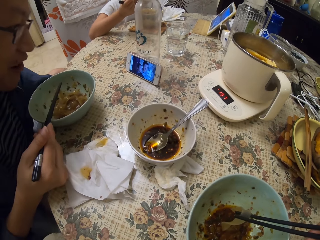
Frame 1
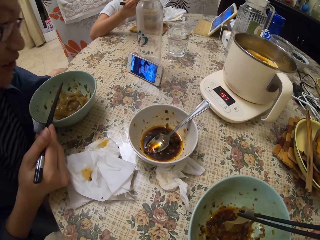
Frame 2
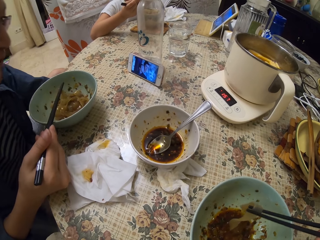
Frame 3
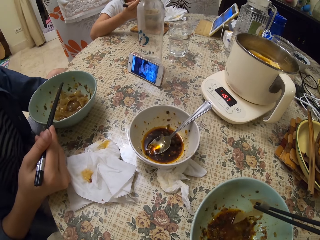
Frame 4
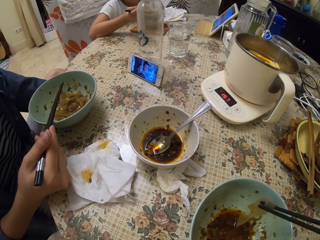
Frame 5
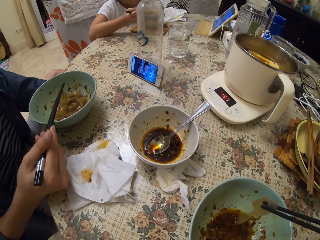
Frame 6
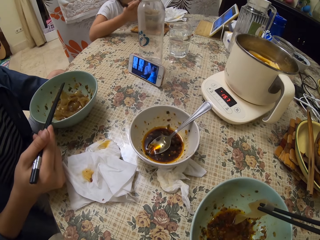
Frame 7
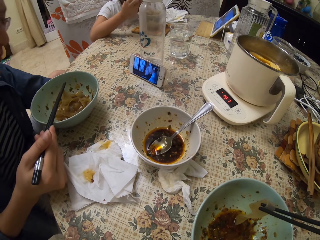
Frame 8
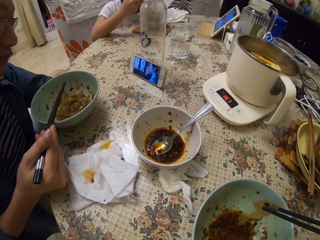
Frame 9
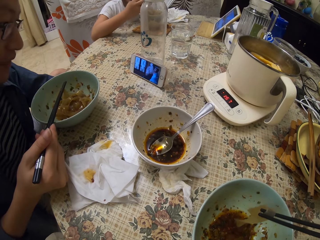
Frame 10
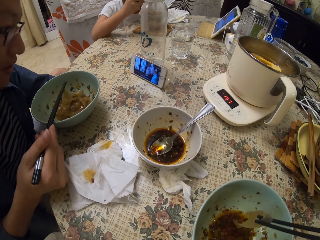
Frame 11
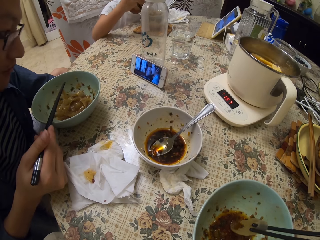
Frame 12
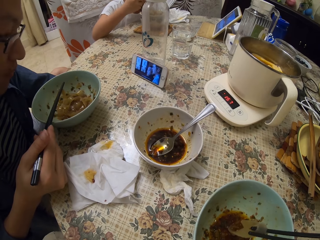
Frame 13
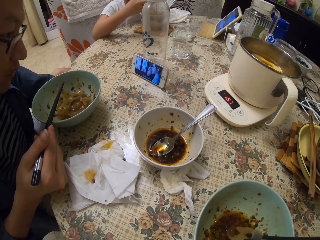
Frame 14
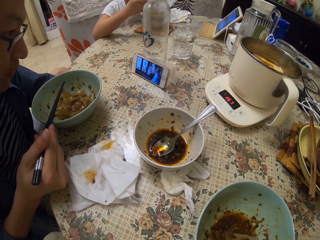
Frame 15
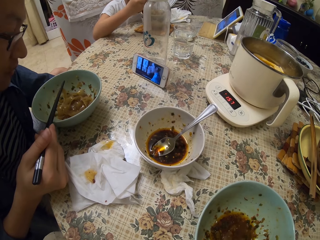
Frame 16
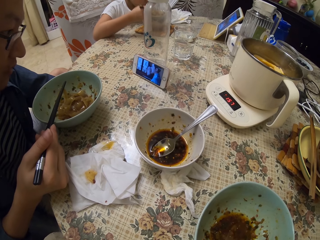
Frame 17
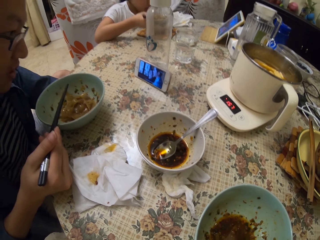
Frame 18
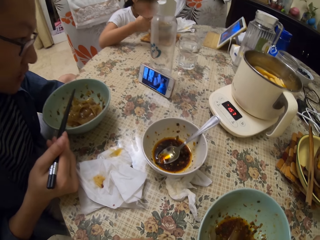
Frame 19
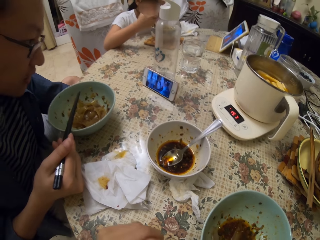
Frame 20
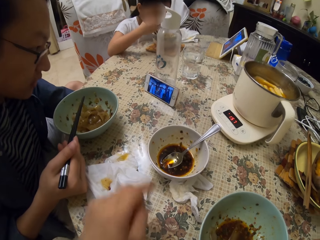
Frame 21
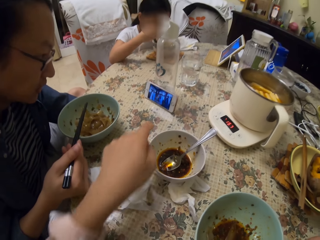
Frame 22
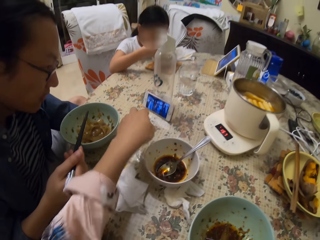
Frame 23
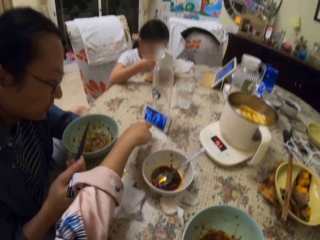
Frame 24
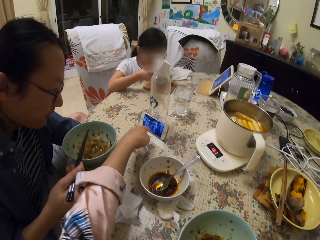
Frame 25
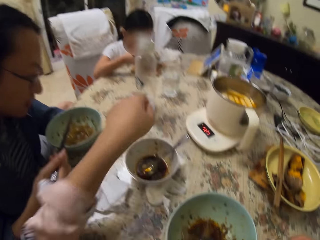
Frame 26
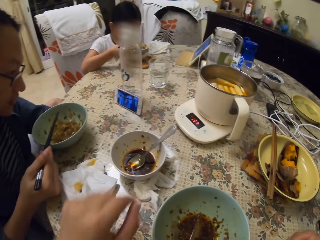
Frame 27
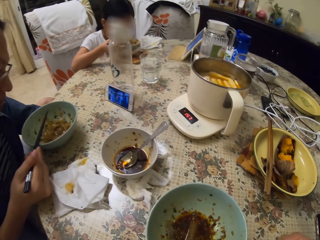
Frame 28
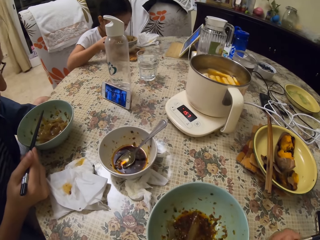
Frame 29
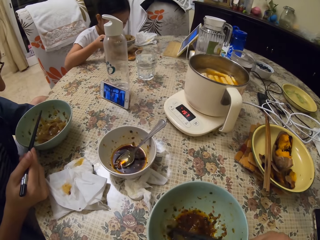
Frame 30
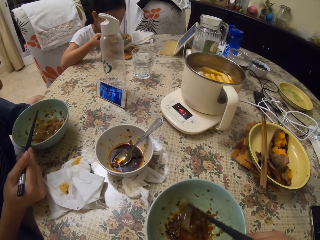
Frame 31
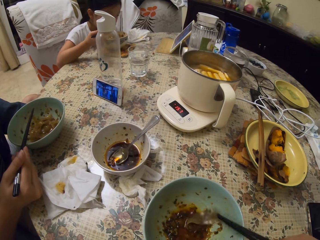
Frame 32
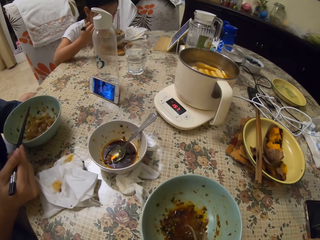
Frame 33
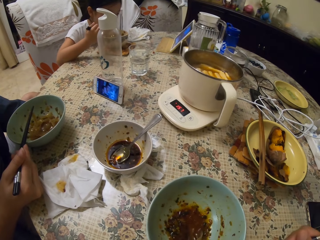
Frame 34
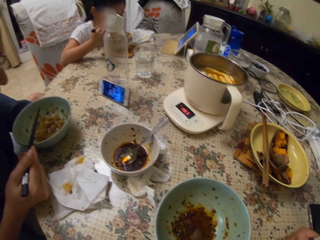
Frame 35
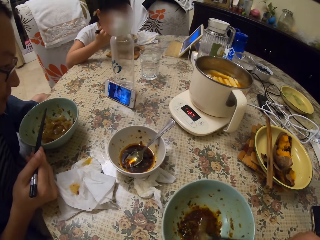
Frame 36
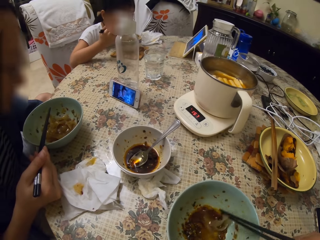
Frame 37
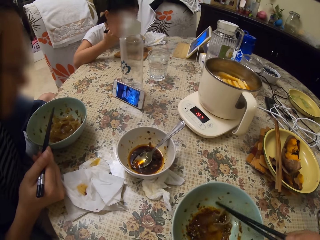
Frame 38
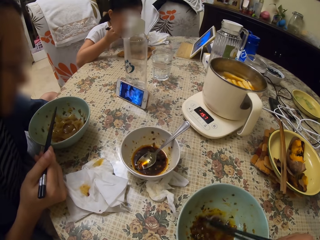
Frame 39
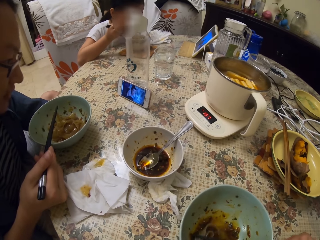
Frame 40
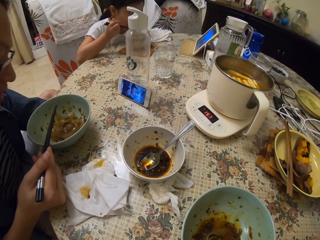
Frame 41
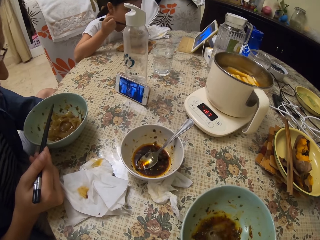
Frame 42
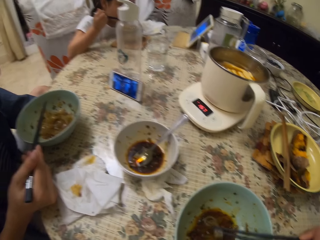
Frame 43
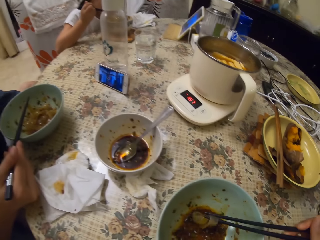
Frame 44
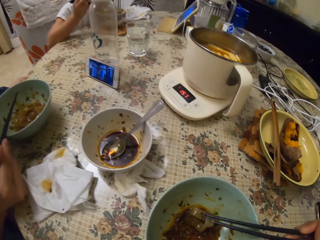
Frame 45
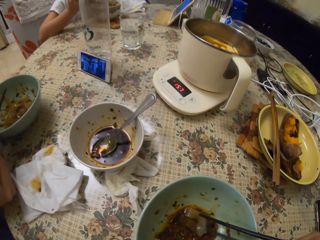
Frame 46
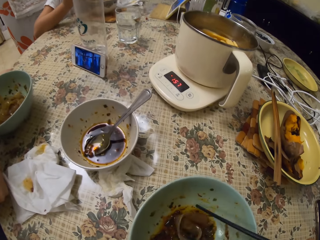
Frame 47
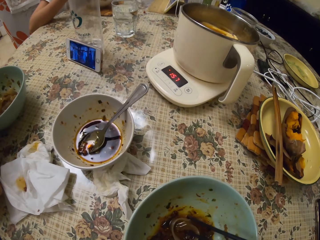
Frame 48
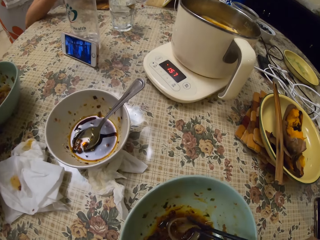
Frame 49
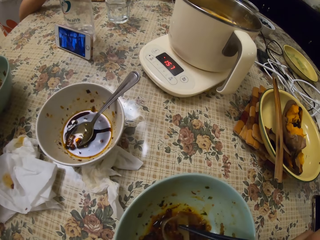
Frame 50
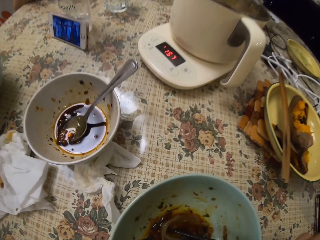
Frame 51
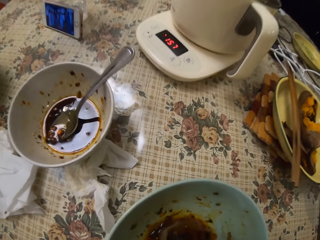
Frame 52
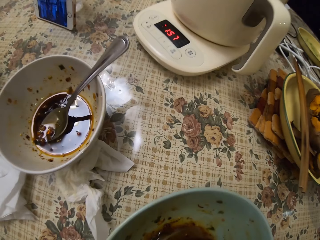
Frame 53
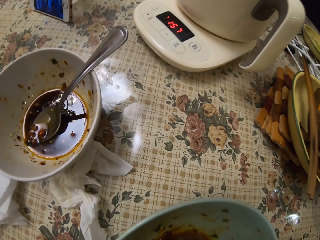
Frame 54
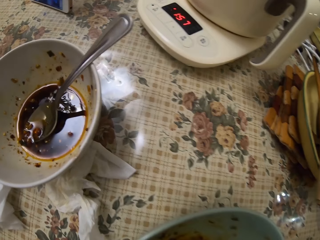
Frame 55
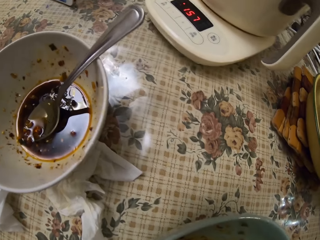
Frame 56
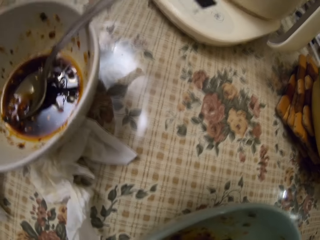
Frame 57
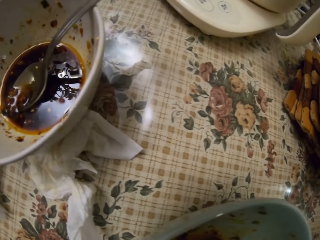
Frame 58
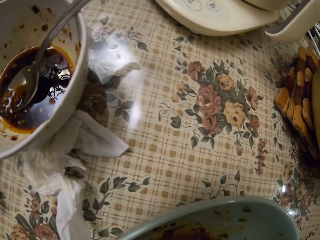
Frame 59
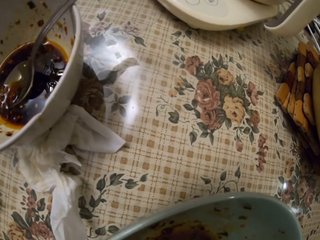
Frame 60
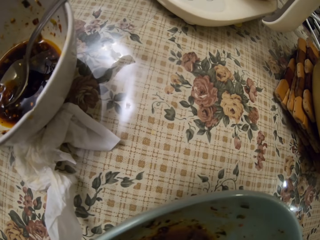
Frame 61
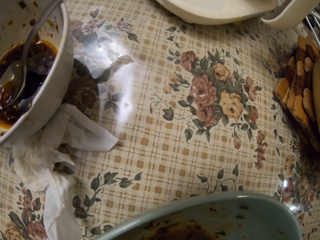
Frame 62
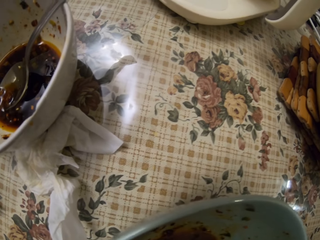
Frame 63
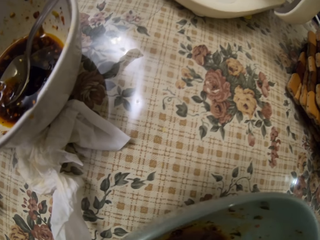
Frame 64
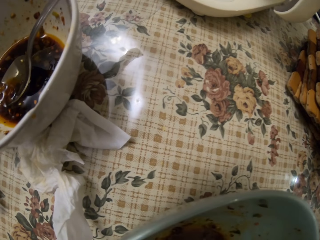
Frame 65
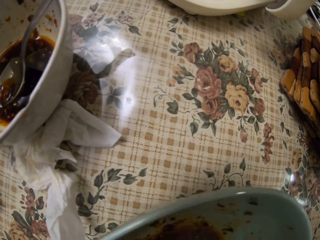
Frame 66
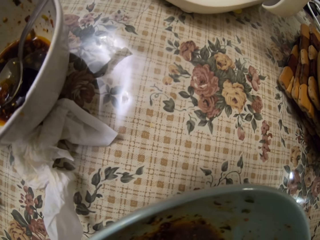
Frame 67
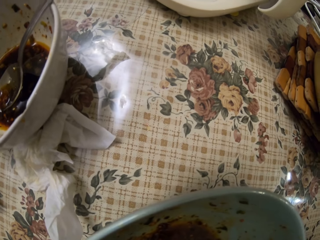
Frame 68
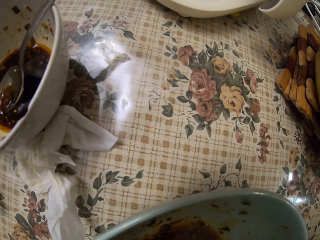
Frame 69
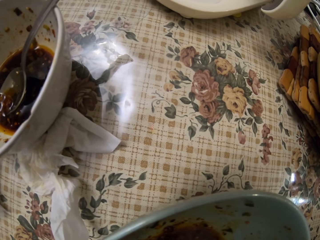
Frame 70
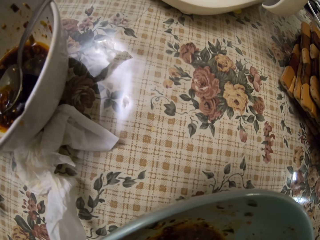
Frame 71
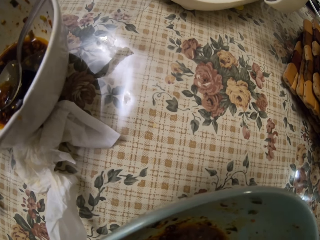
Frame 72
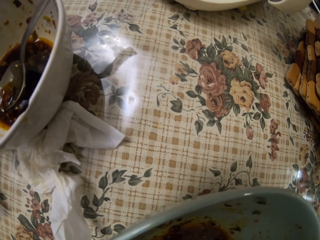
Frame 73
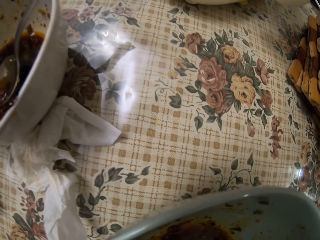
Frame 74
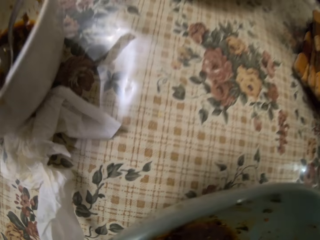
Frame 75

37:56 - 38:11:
A man watches the video in the phone. The camera wearer points the man's phone on the table. She stretches a hand back. The man watches the phone on the table. The camera wearer eats food from her plate with chopsticks.

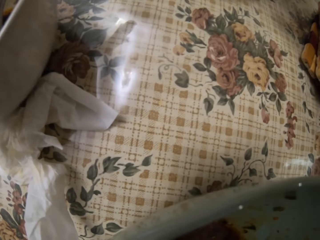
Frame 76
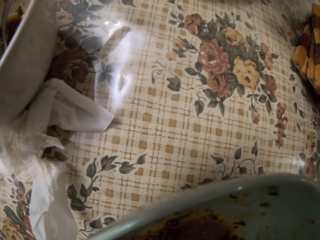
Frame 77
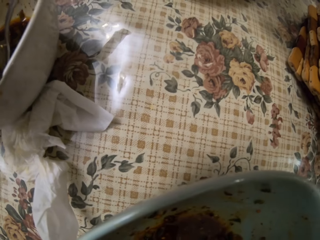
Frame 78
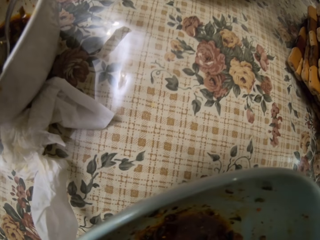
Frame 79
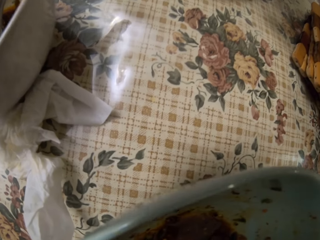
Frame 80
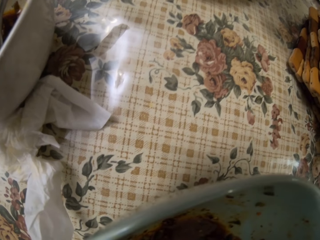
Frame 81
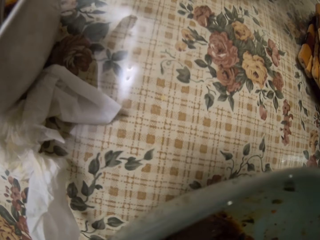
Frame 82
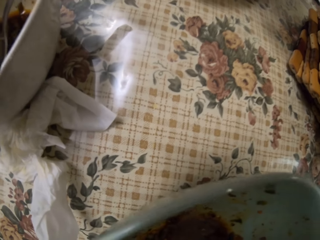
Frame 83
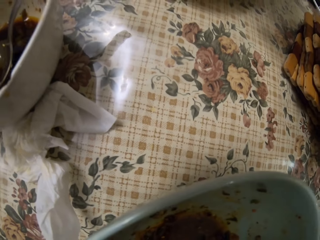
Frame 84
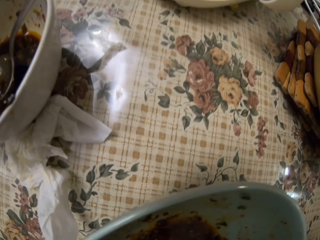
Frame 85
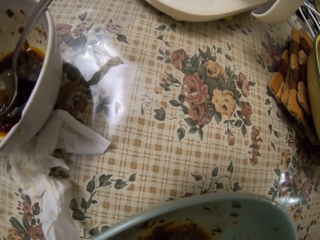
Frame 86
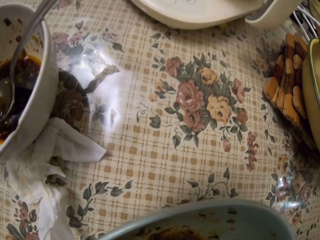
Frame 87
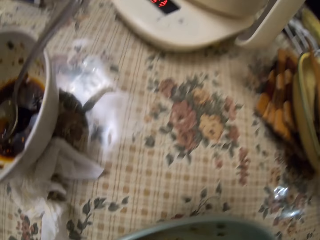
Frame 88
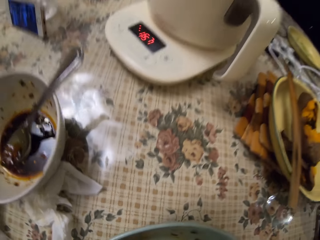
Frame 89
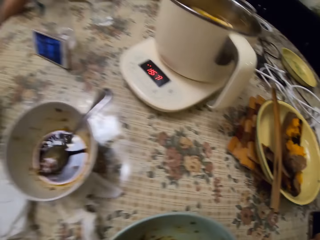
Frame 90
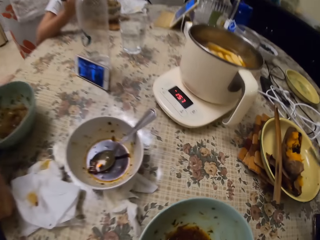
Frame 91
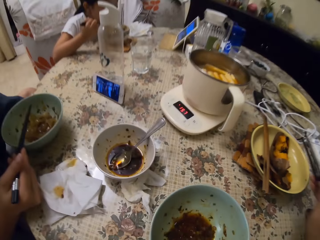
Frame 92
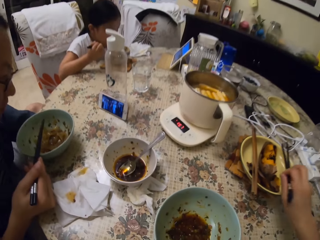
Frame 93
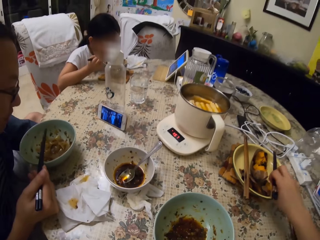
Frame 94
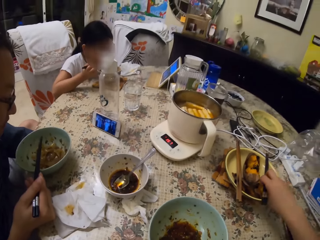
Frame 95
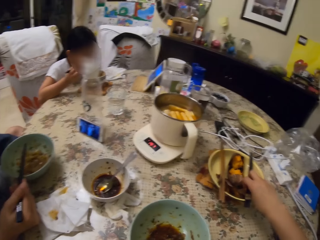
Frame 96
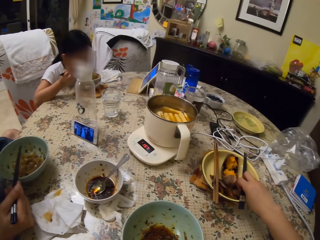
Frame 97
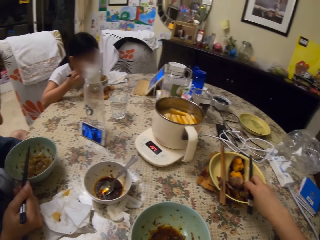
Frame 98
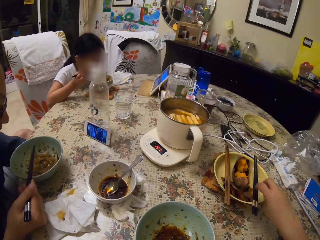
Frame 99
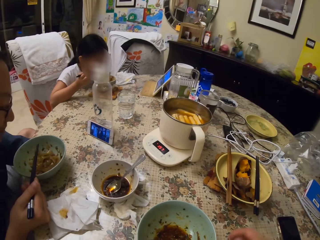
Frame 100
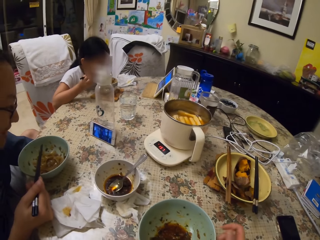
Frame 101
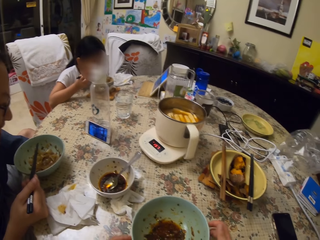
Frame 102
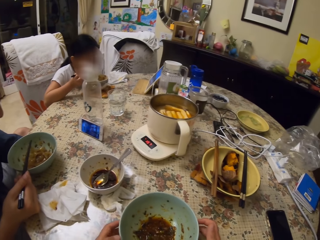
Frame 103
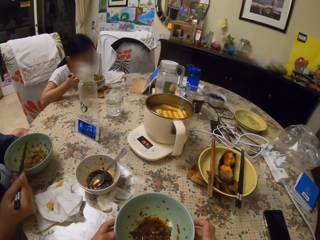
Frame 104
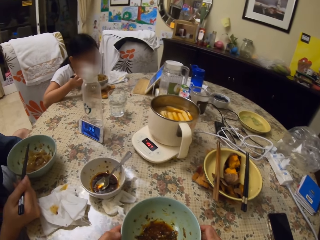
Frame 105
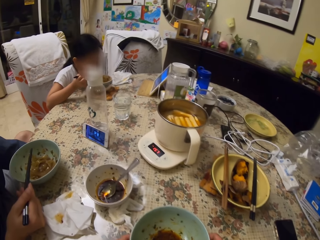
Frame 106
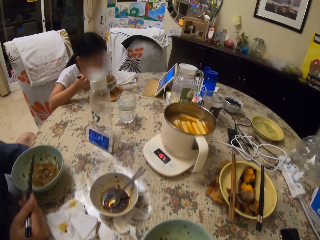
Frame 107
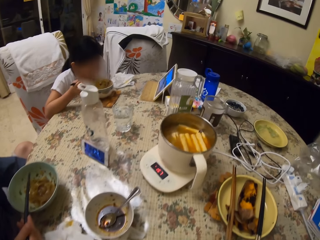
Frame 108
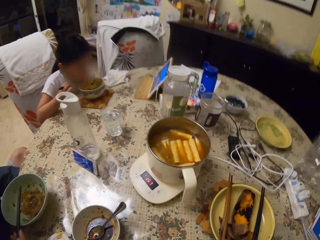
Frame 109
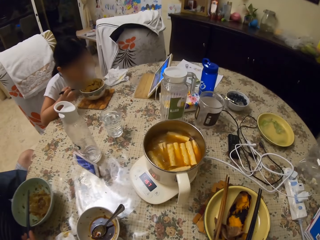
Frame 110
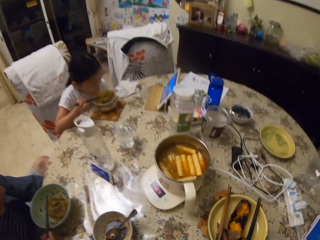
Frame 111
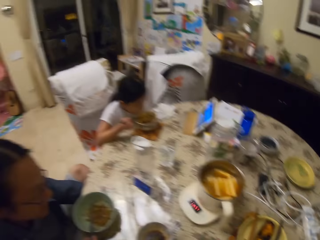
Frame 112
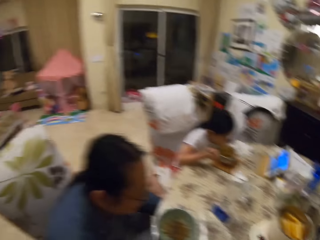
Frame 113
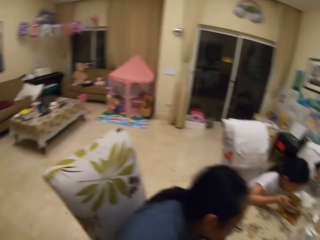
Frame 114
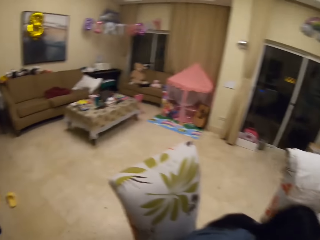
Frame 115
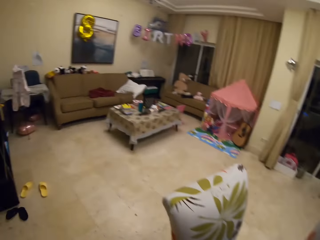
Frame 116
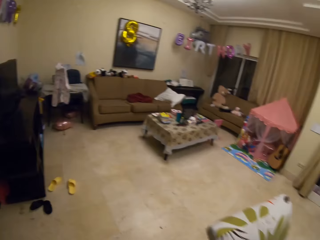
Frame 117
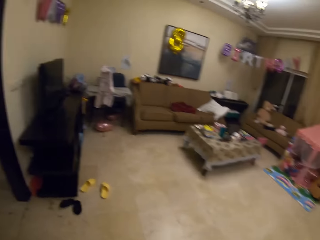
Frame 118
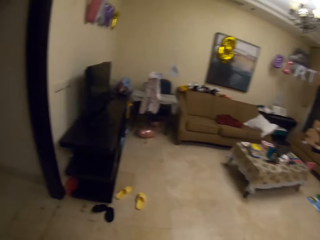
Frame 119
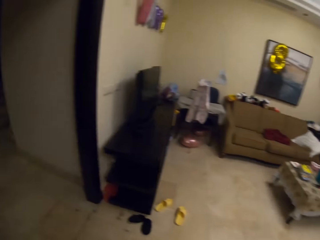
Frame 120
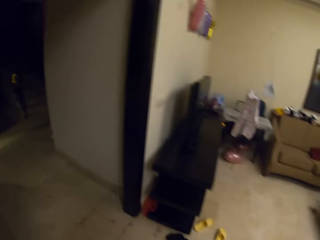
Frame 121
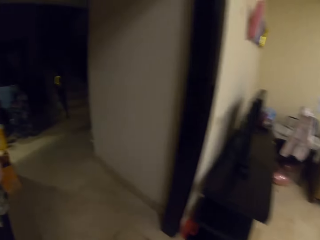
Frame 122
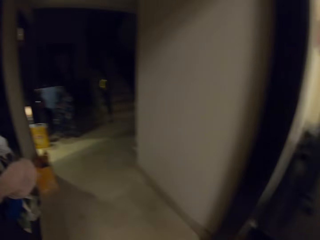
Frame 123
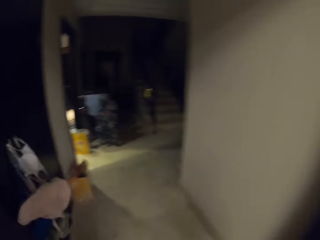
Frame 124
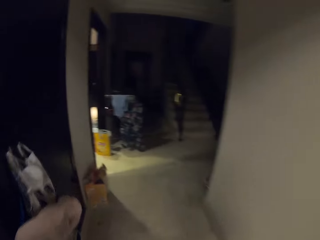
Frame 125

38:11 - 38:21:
The camera wearer drops chopsticks on another plate on the table. They stand from the dining seat and walk to the kitchen.
